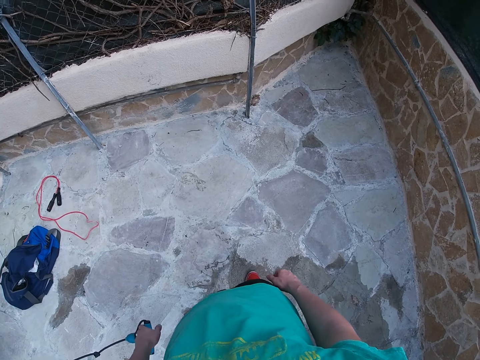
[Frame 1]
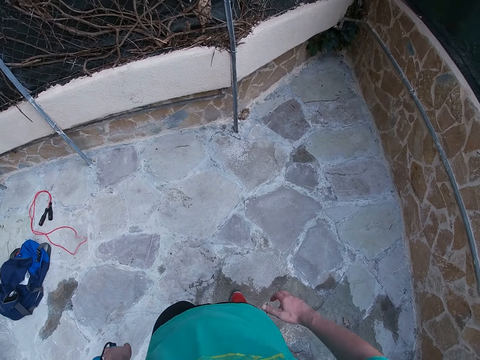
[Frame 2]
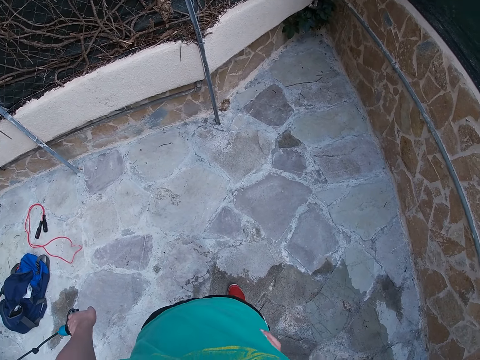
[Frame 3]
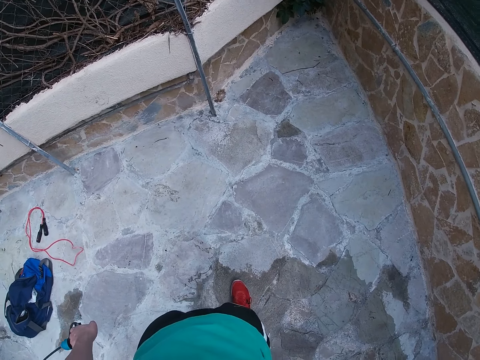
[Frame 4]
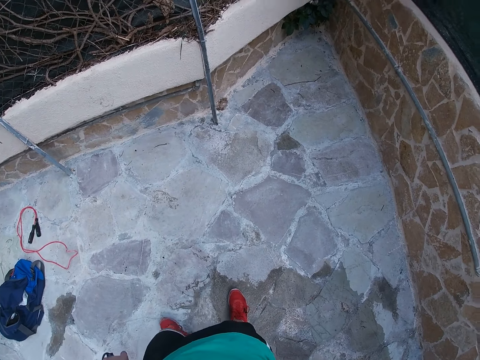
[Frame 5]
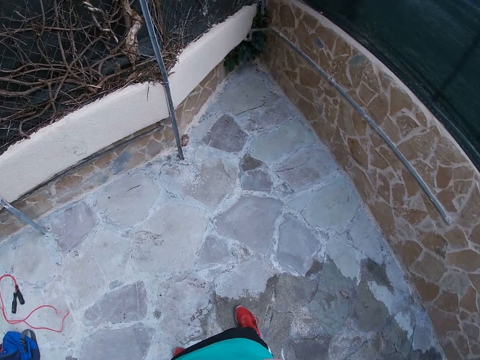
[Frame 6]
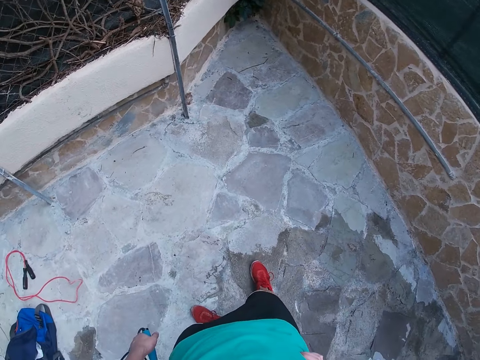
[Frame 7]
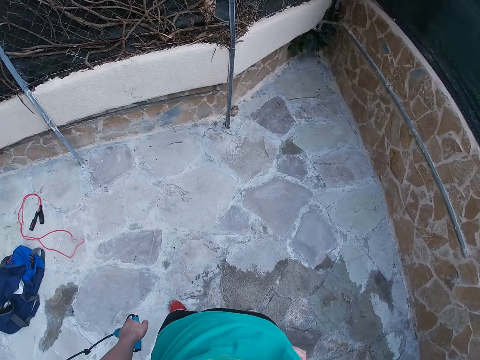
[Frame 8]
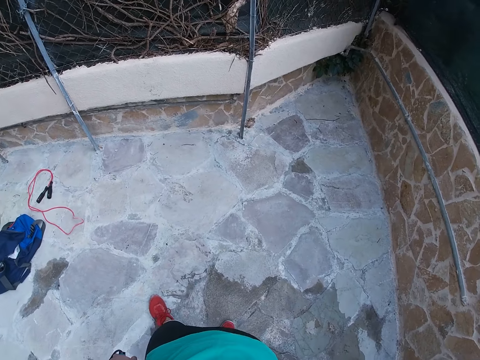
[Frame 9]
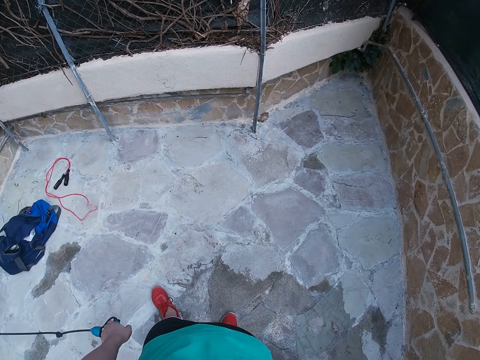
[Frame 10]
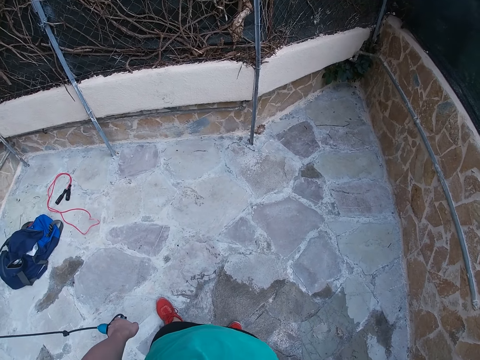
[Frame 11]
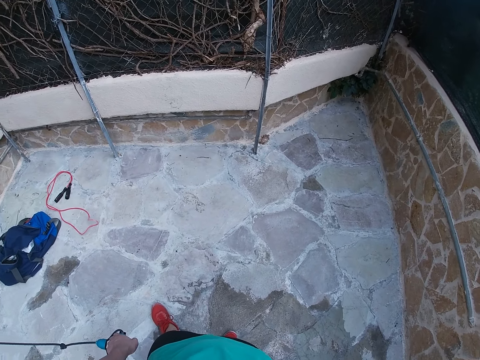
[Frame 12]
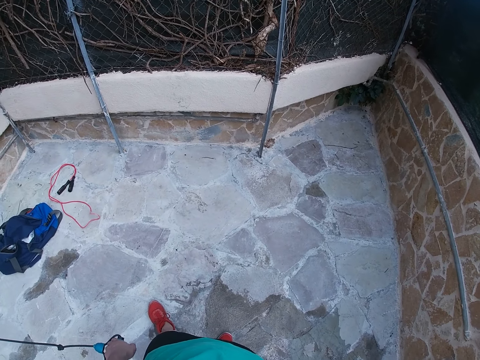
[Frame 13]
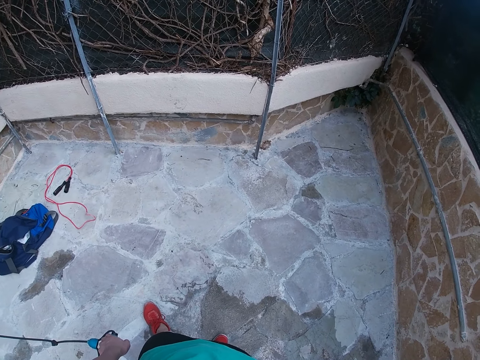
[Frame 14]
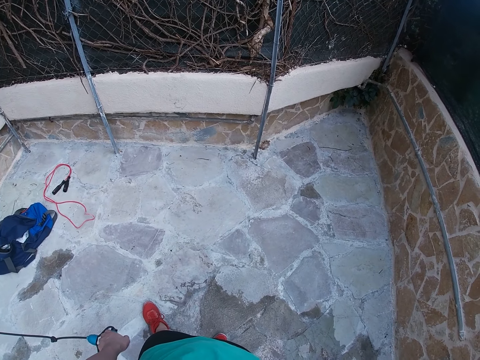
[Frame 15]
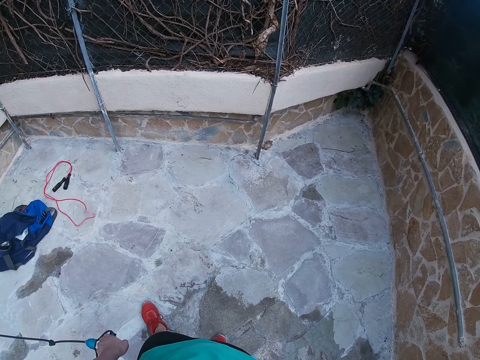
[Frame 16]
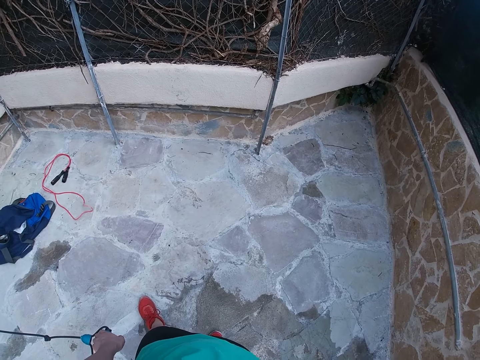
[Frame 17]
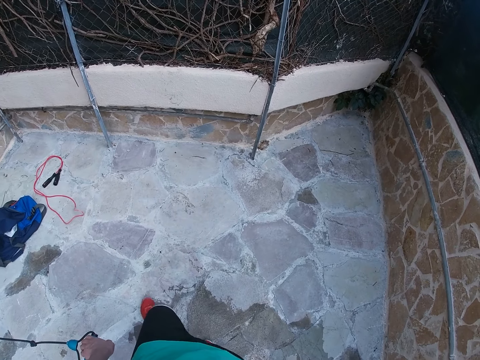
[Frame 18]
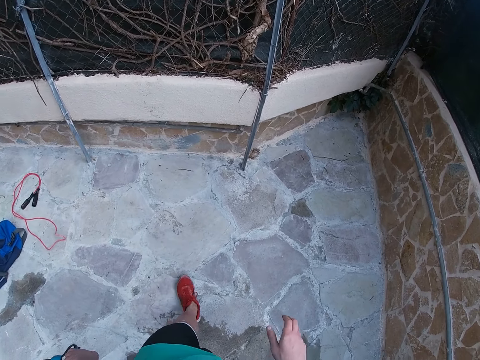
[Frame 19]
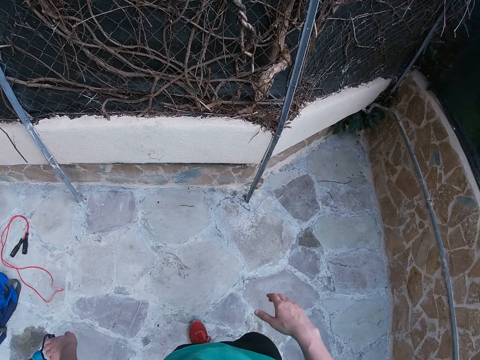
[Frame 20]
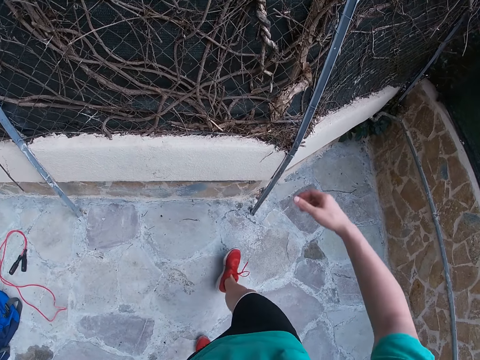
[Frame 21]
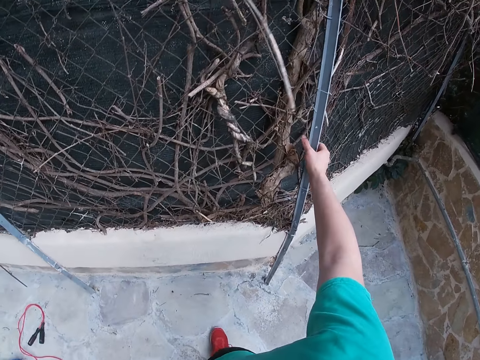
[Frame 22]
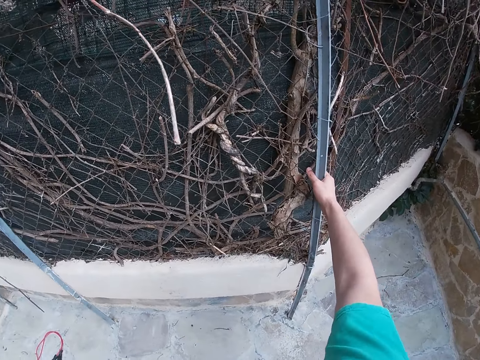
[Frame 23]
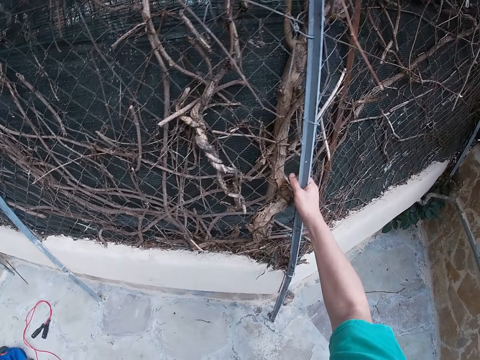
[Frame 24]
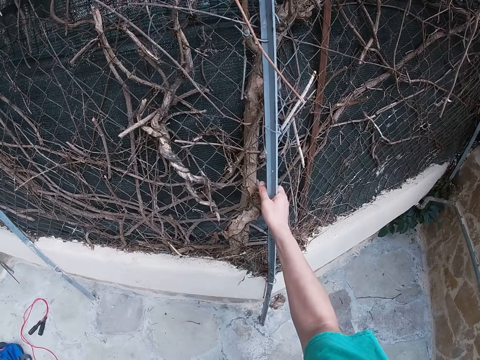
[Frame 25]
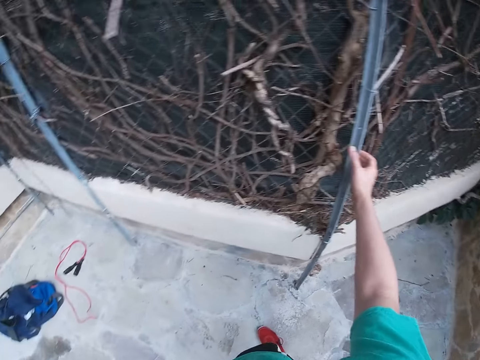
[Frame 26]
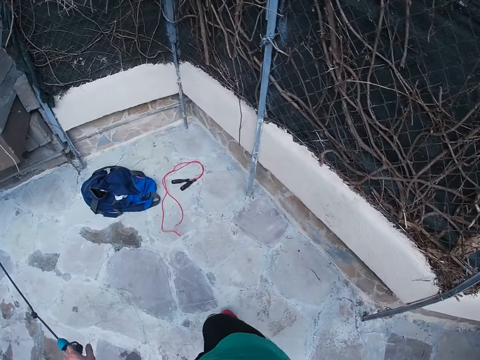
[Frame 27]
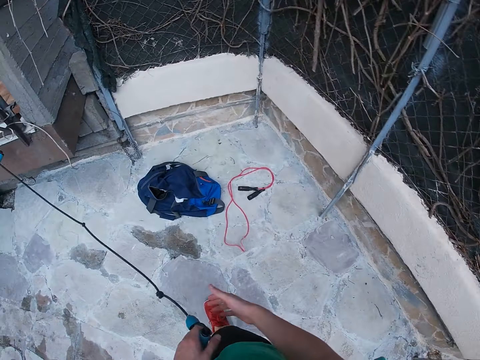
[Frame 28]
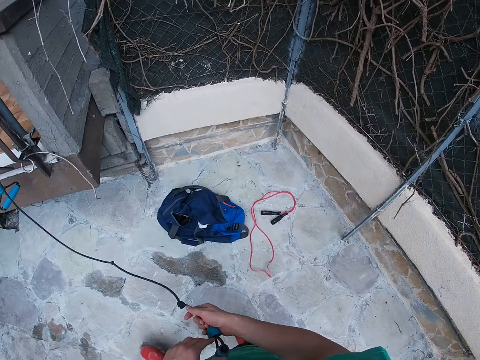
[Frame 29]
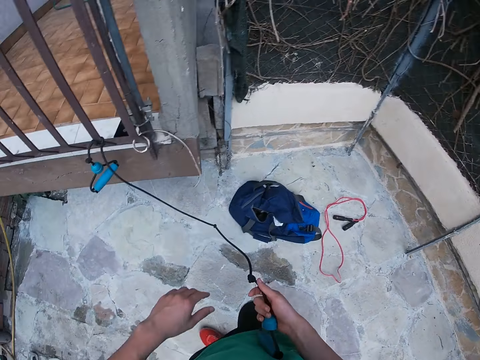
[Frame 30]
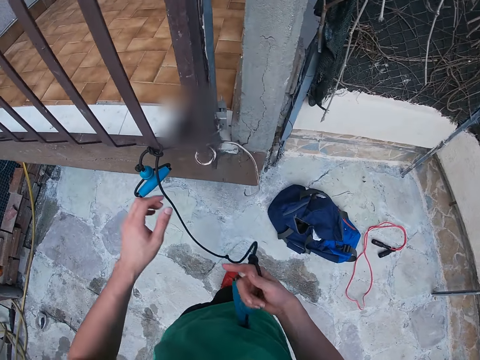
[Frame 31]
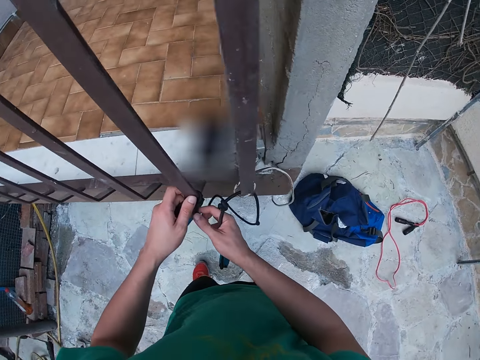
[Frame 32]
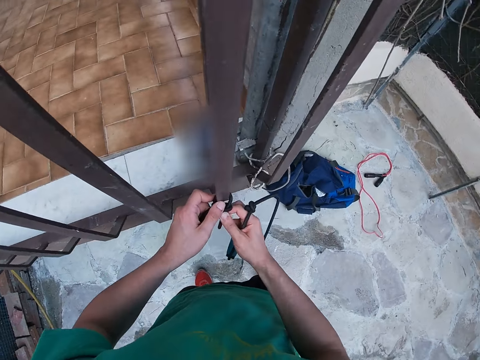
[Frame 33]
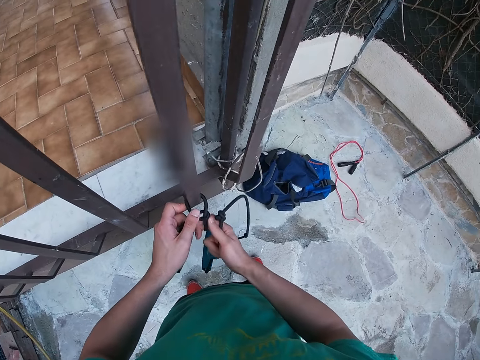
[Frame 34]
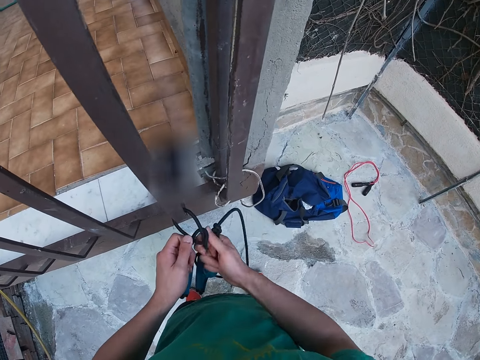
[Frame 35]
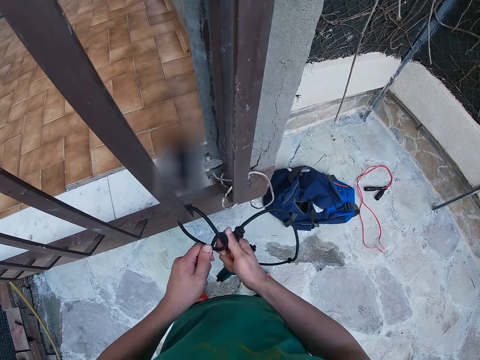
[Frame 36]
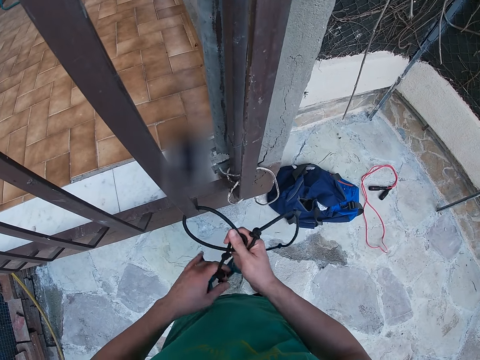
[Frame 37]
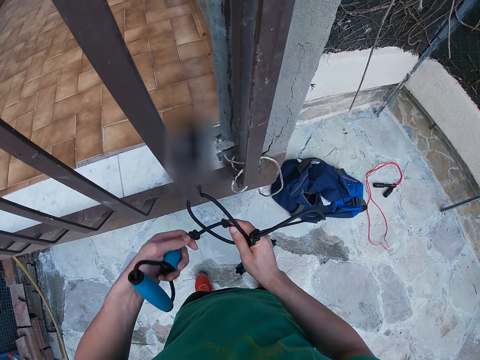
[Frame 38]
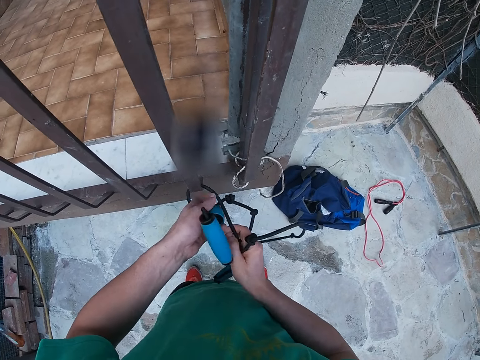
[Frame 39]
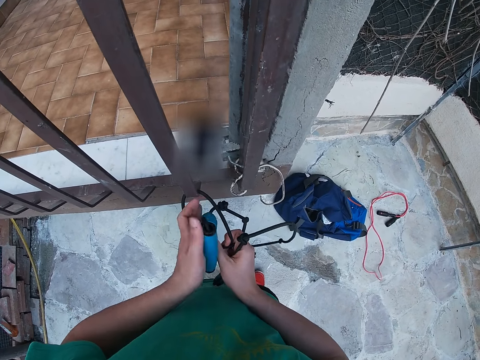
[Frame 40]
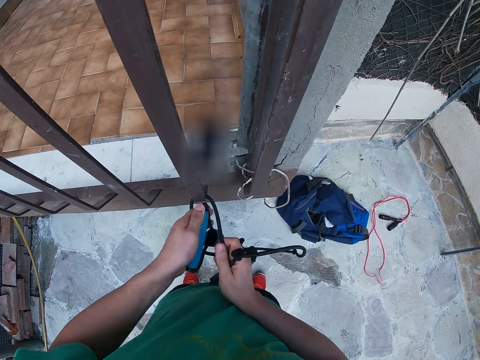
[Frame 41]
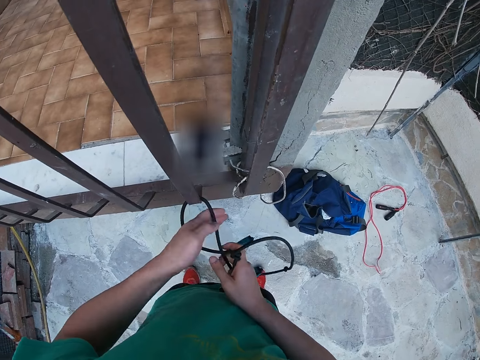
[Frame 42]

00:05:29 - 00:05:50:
The camera wearer holds his waist with the right hand. He walks around. He holds a metal post. He looks around. He holds the resistance band with the right hand. He walks around. He unties the resistance band from the metallic fence.

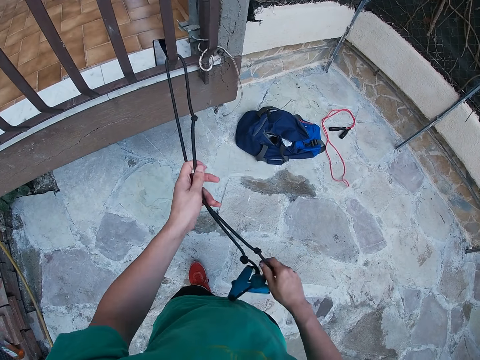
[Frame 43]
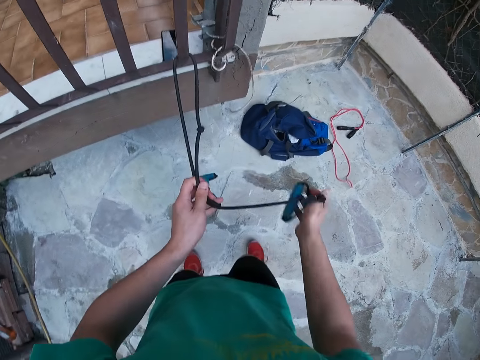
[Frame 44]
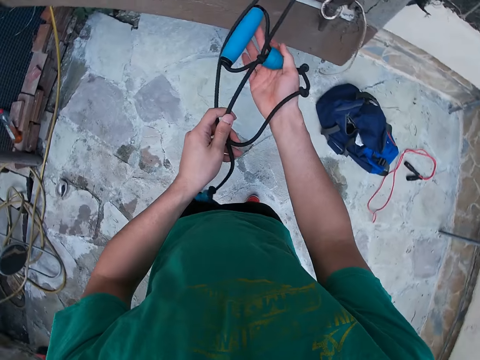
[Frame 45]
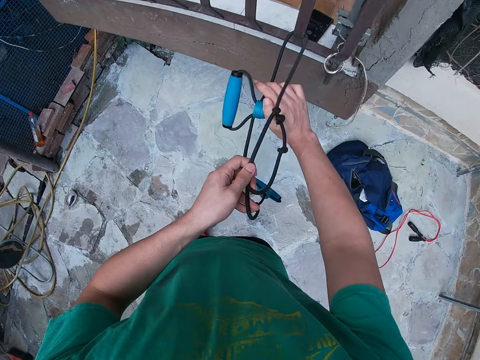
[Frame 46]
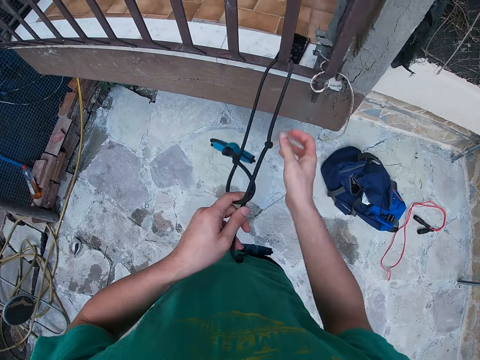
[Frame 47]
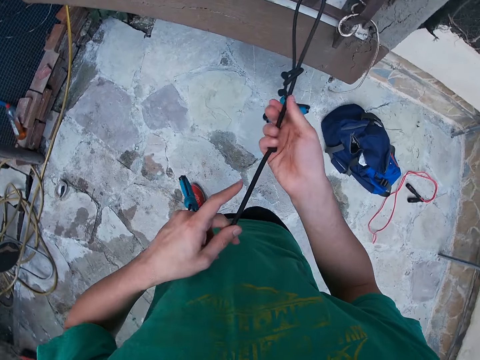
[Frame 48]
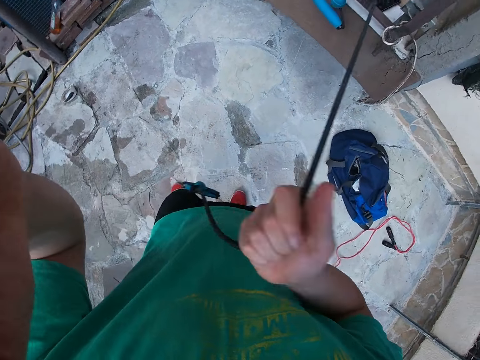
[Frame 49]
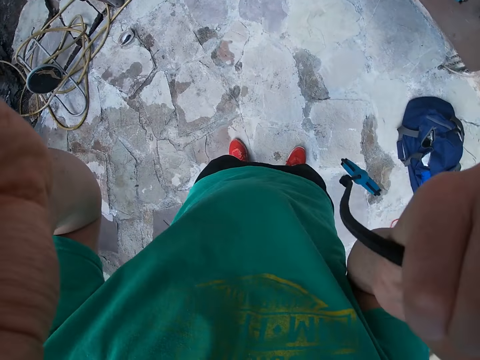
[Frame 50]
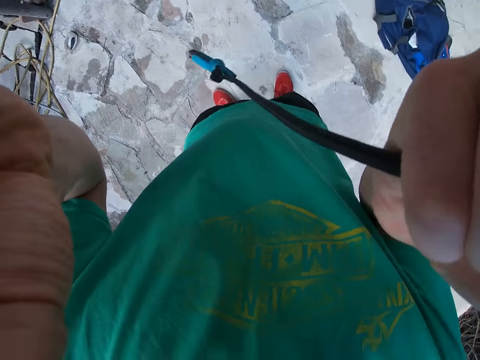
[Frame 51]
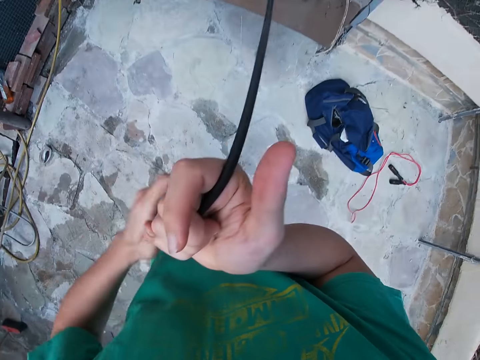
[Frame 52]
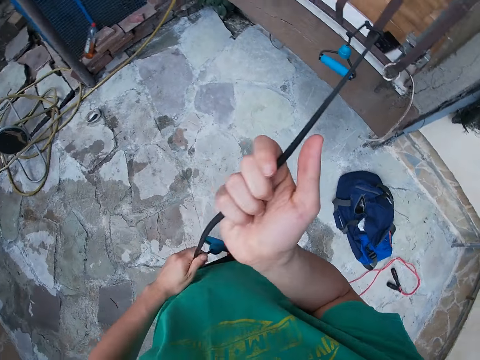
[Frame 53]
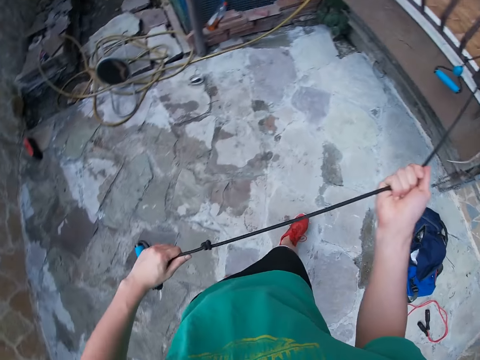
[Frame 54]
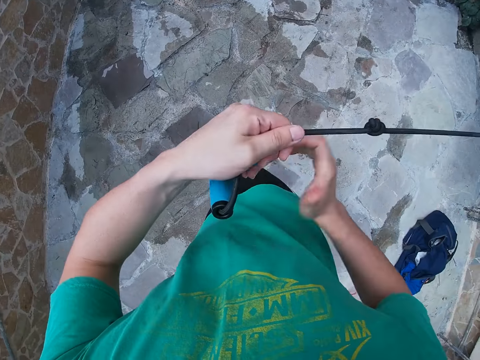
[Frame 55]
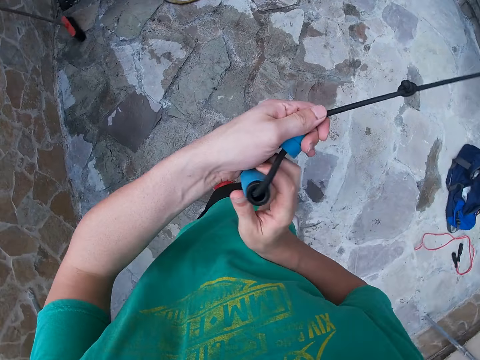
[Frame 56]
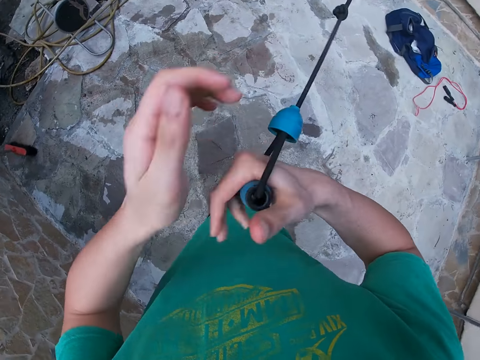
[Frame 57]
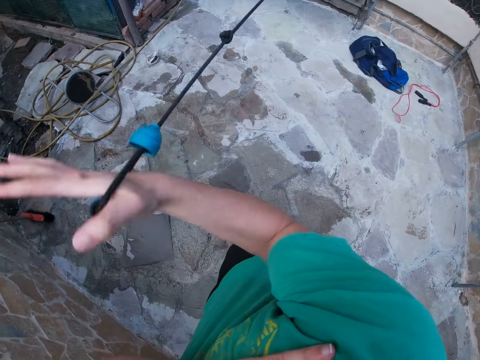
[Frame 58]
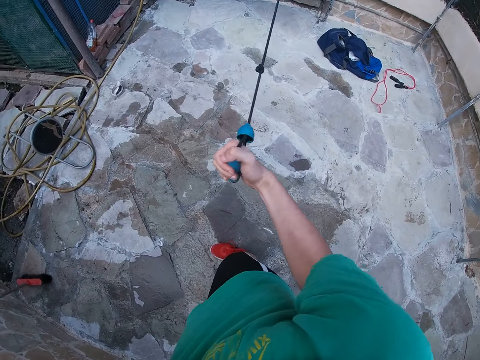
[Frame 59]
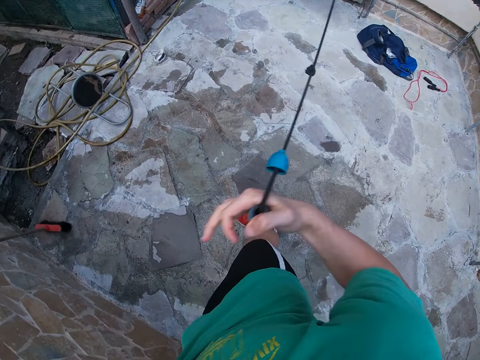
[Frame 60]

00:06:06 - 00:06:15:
The camera wearer ties the rope on the metal grill. They fix the camera on the head. They hold the resistance band with the right hand. They pull the resistance band. They hold the rope firmly.
